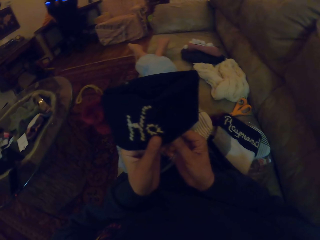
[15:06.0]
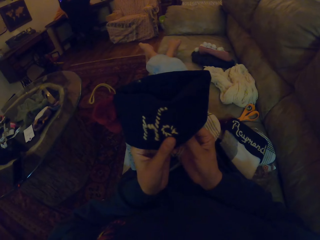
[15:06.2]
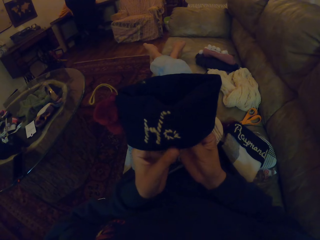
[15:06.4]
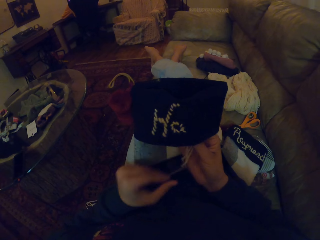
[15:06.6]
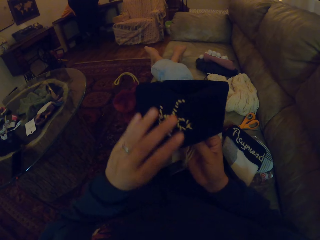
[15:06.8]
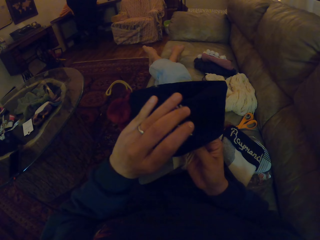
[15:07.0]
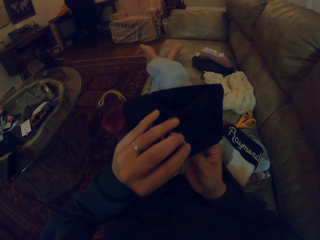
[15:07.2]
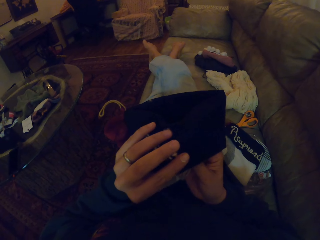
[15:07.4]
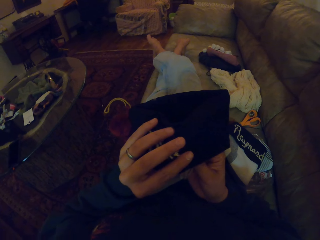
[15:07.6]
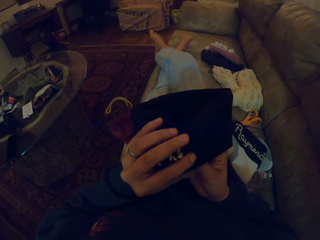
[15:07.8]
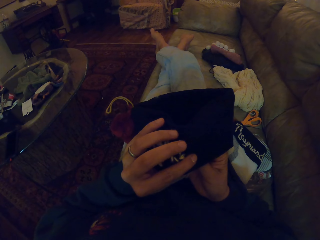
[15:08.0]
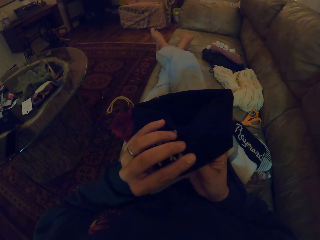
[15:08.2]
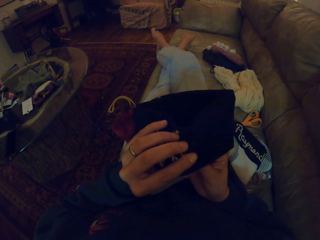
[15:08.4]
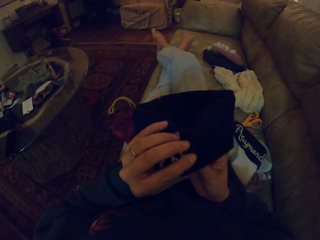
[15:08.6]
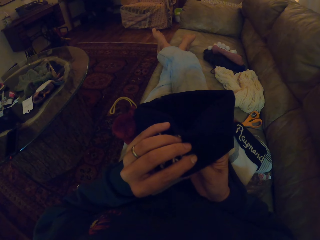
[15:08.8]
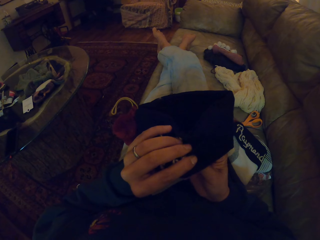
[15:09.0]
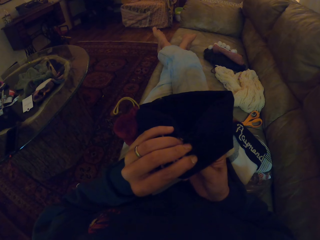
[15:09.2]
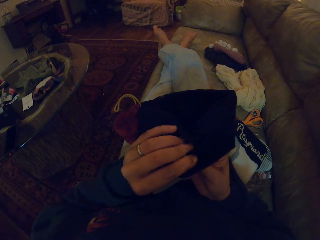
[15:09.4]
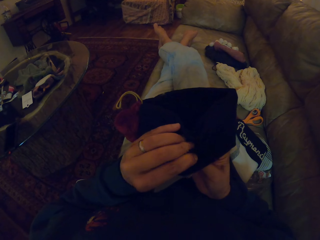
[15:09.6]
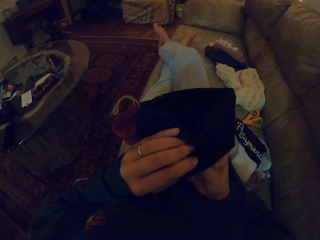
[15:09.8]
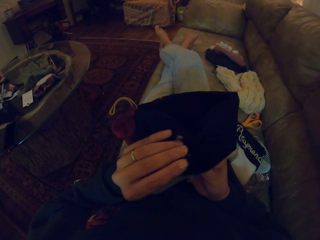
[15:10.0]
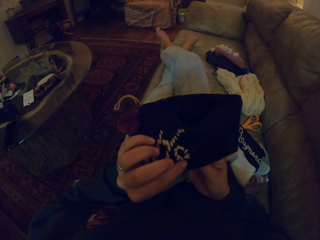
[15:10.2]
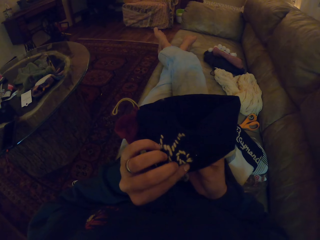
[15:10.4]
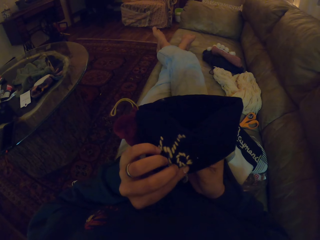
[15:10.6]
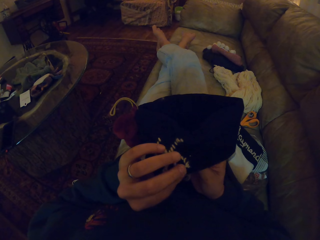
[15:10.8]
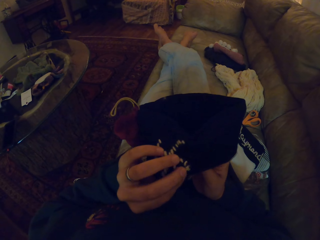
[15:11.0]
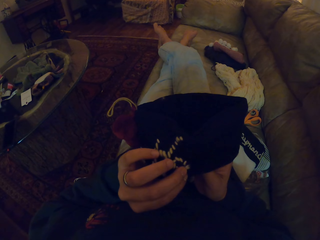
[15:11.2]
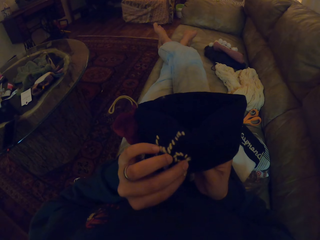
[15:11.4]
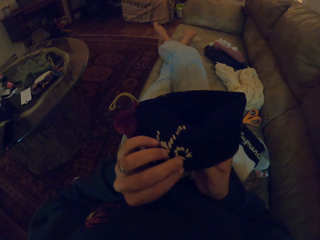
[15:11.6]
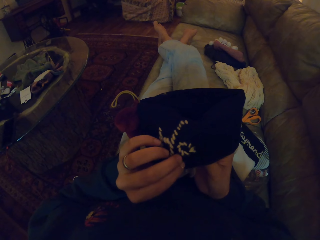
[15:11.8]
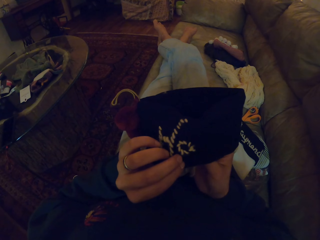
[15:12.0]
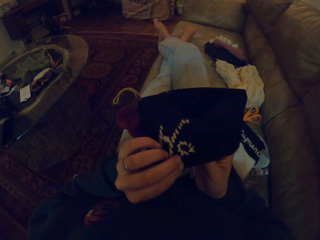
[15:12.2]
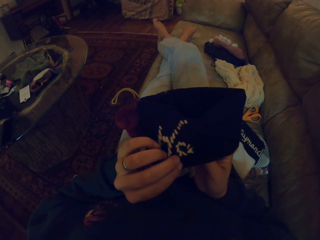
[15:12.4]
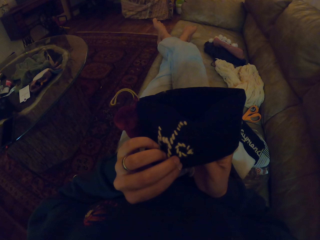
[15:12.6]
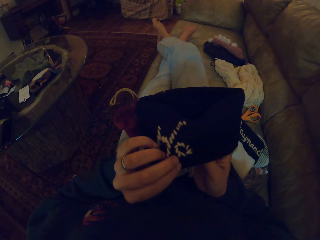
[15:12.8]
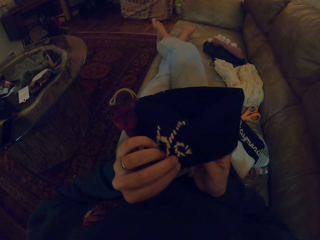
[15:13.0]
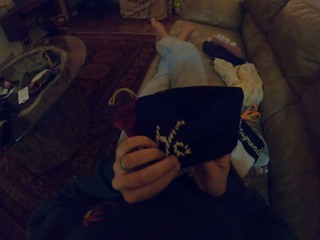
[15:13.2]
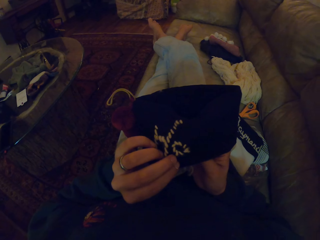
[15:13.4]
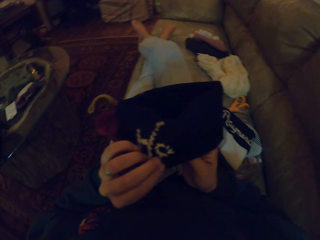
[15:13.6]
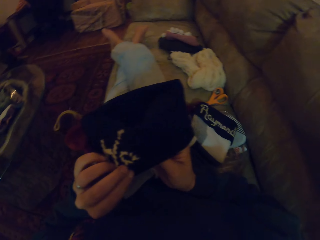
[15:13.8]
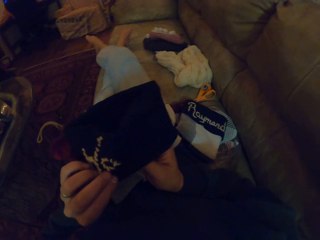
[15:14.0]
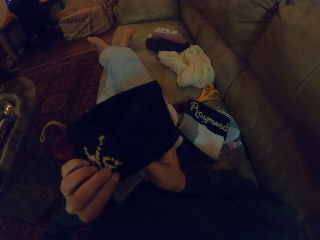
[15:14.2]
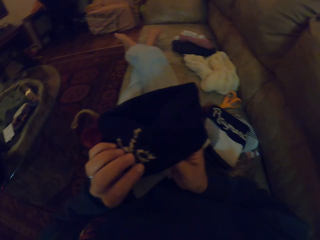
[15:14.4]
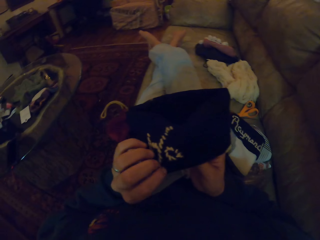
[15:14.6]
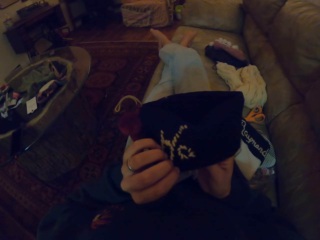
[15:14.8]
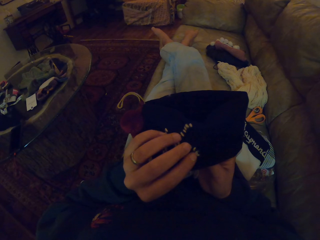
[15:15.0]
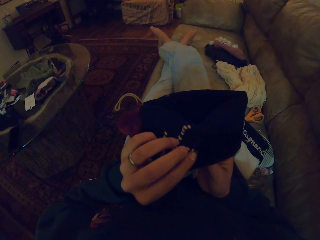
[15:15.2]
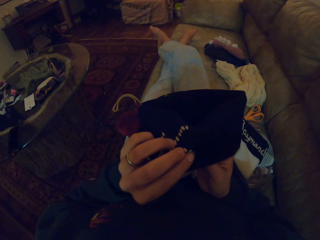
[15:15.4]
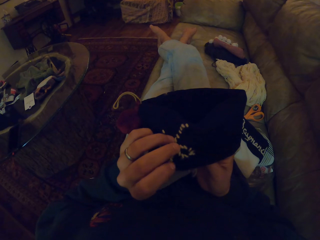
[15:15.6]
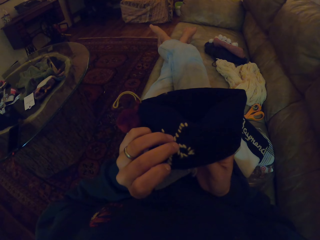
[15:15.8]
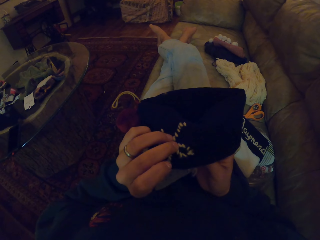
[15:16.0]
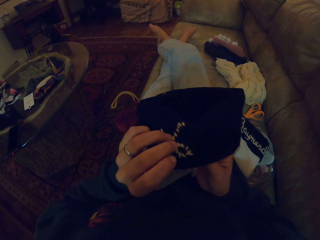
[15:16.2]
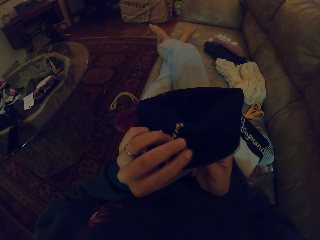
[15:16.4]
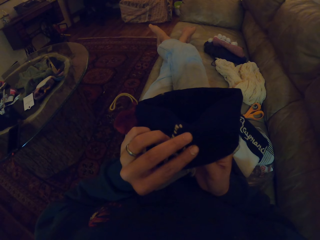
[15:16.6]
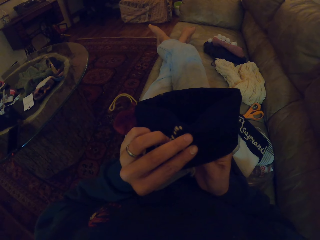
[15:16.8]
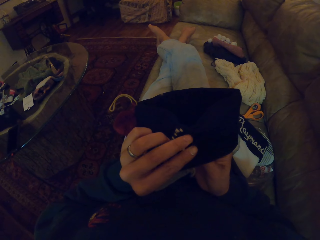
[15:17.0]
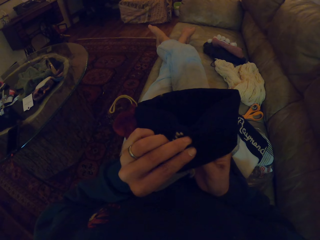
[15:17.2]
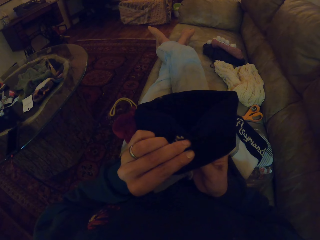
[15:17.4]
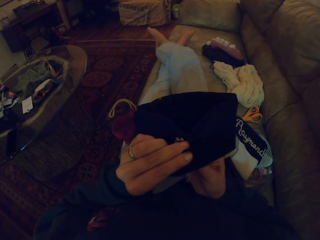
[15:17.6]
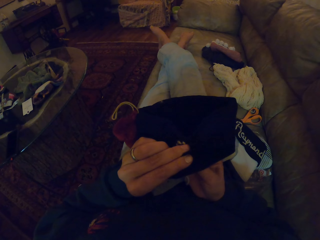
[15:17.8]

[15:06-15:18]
The camera wearer sews a fabric with a needle.

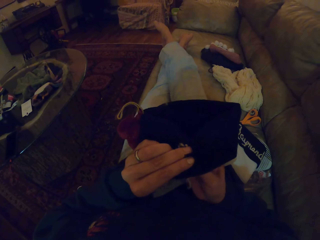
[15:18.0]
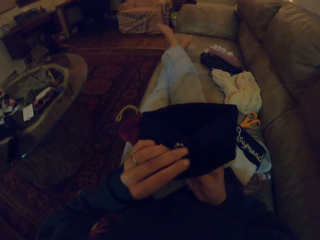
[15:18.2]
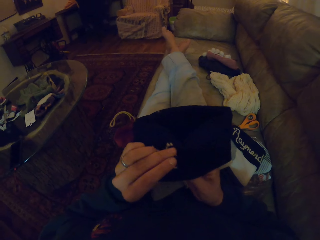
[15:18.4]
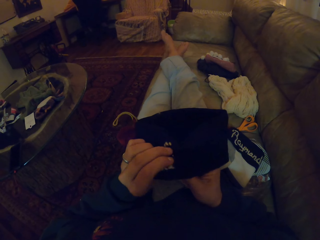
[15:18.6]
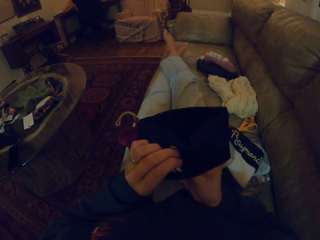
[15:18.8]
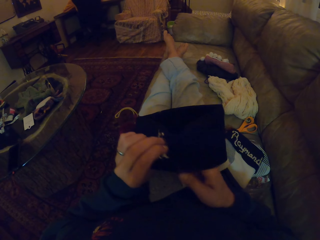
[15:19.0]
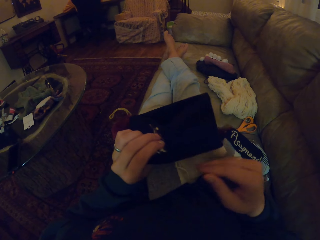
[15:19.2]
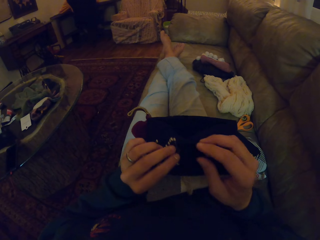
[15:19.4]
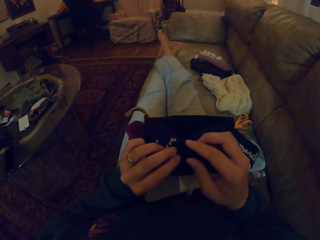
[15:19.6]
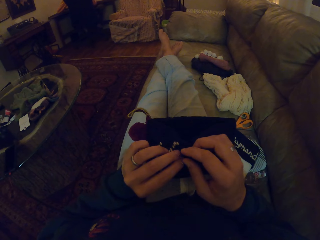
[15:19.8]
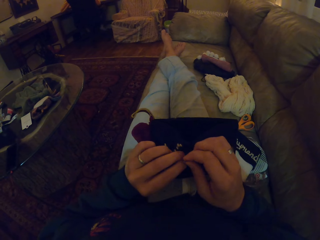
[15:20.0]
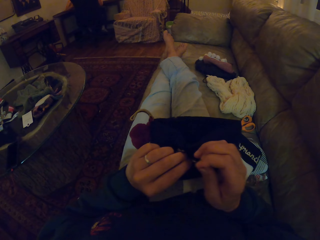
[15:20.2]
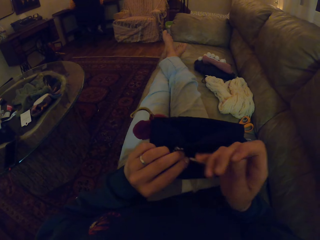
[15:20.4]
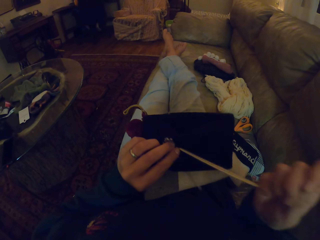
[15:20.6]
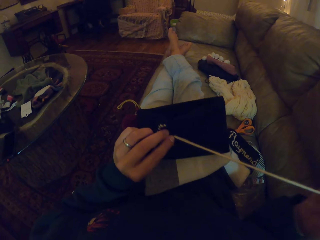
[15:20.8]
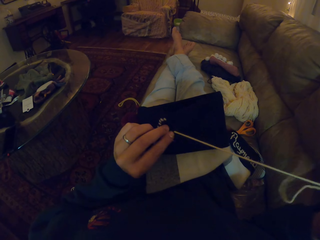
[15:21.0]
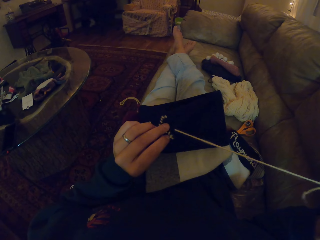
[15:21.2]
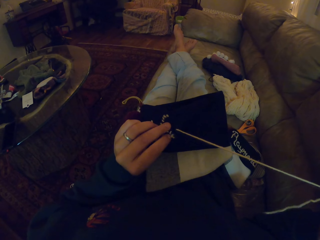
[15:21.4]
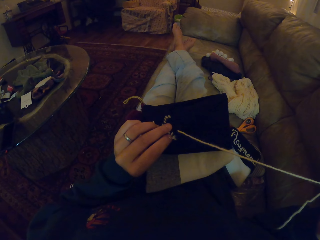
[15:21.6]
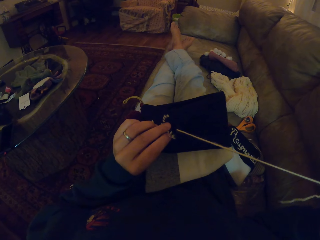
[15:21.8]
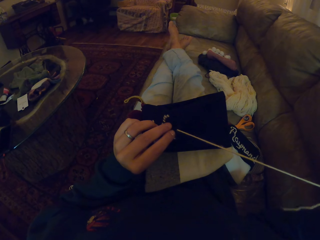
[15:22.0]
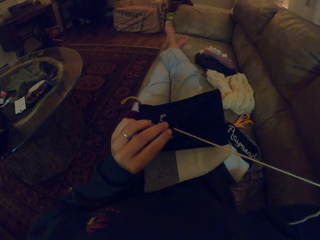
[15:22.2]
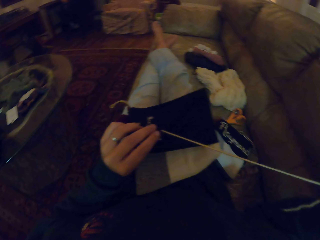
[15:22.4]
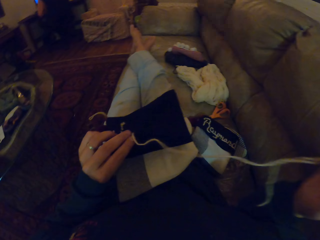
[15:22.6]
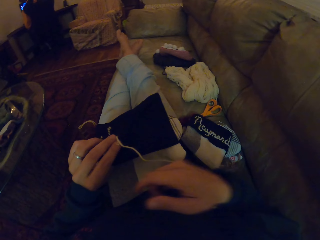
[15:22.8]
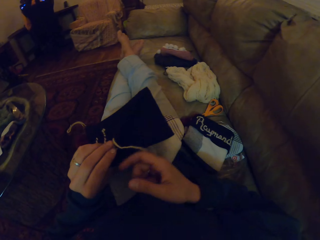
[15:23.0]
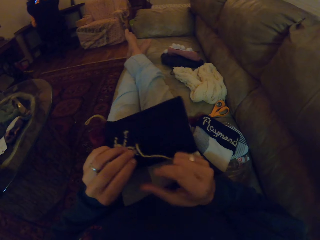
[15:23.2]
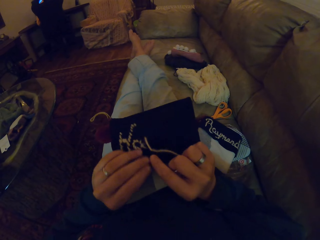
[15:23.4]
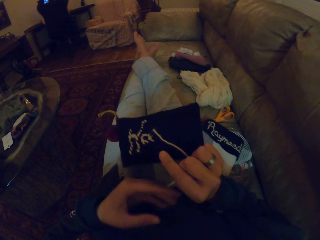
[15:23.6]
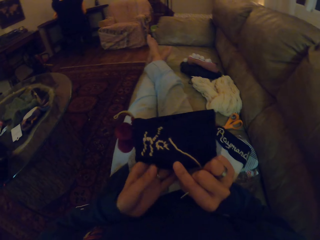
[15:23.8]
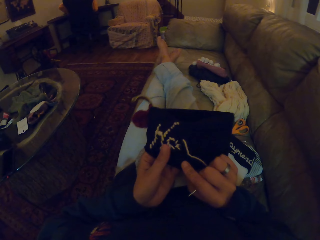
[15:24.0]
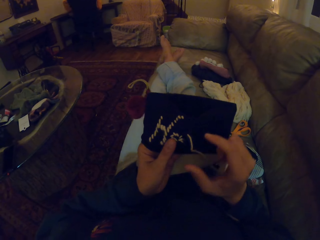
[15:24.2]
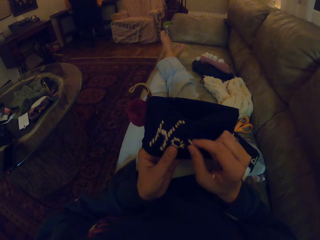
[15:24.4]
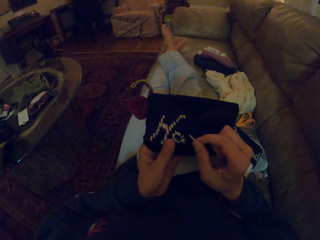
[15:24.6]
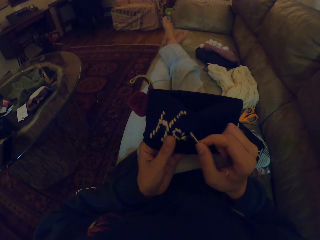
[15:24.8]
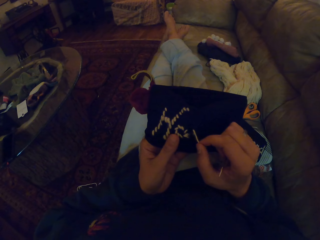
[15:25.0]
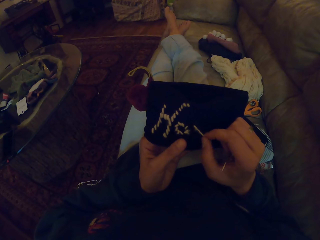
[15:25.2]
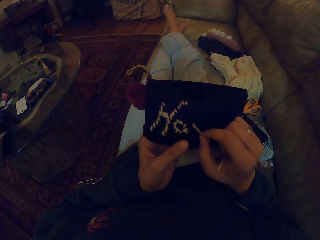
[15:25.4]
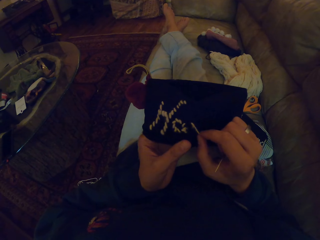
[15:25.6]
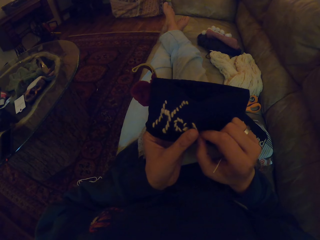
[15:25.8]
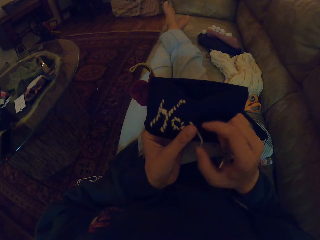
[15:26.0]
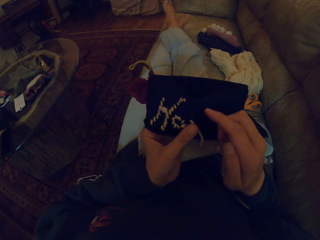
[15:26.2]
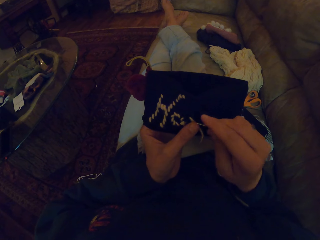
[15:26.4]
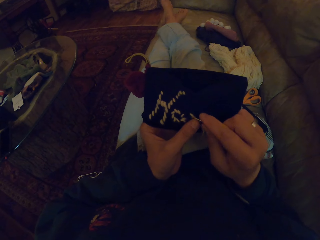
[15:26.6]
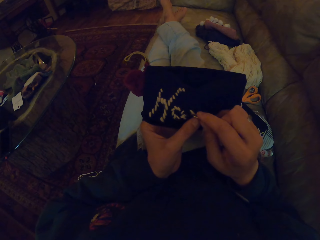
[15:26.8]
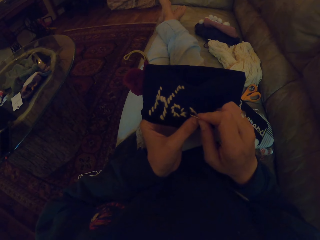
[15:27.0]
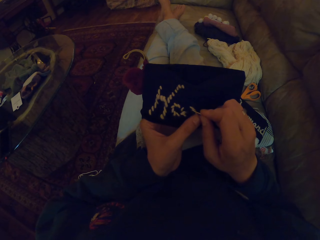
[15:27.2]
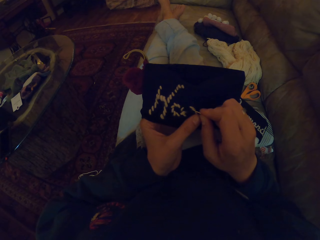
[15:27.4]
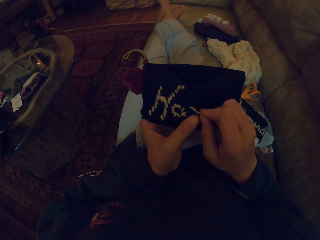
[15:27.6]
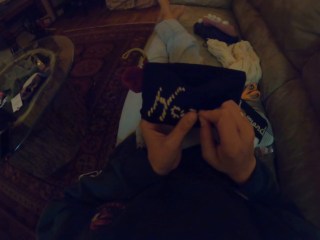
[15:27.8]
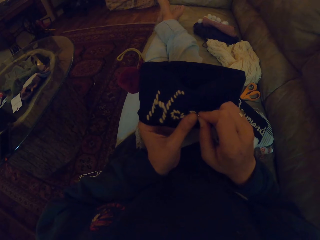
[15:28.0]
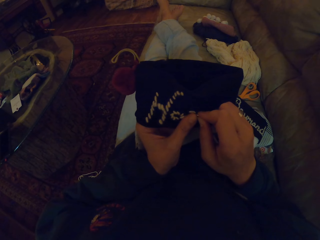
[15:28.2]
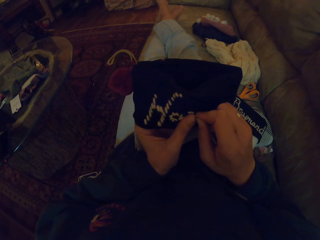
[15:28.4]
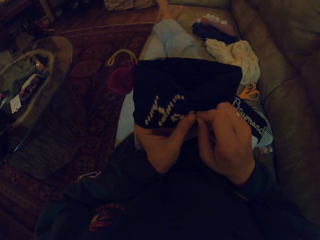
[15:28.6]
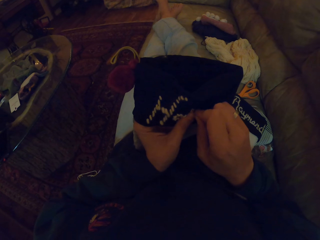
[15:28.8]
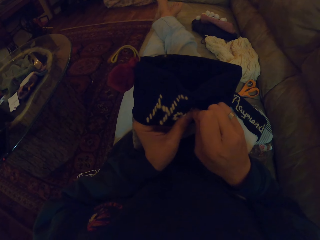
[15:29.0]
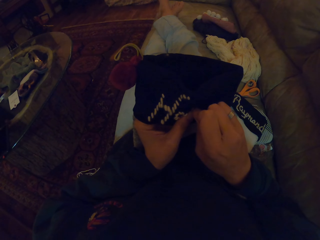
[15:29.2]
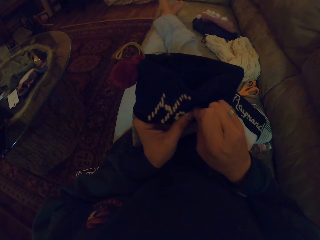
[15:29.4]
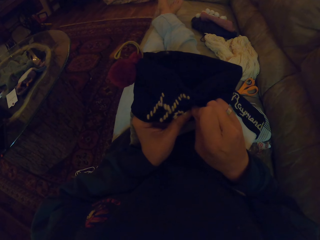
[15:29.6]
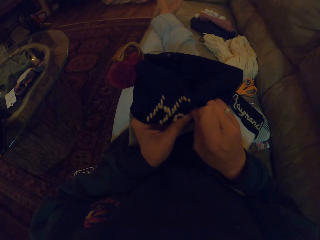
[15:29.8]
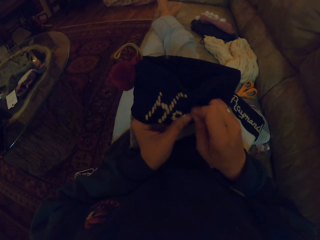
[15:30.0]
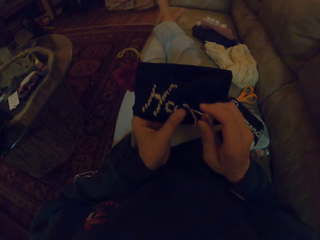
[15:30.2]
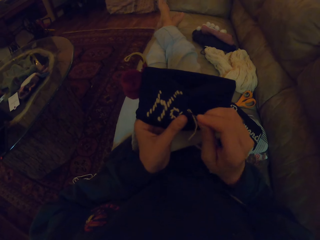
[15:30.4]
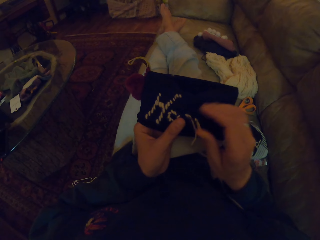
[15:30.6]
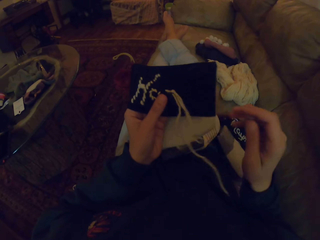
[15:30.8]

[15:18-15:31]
The camera wearer pulls a thread. They sew a fabric with a needle.
